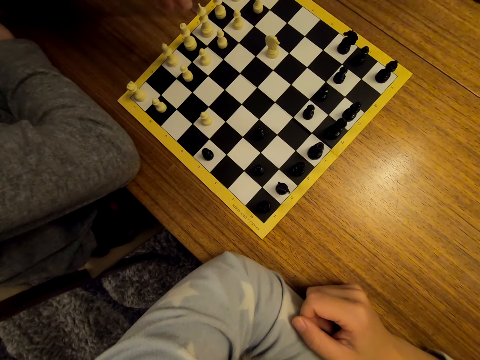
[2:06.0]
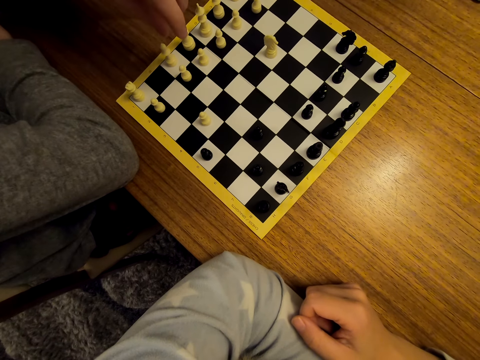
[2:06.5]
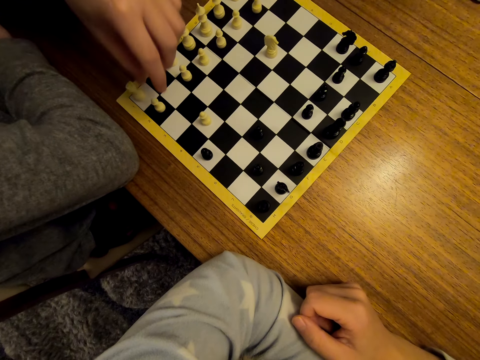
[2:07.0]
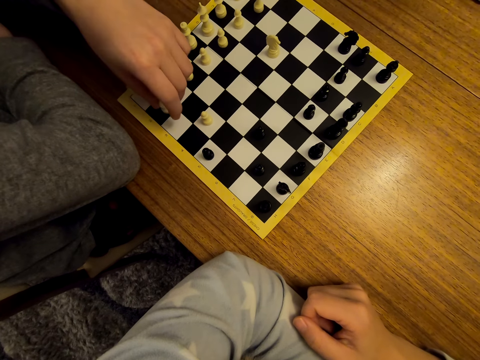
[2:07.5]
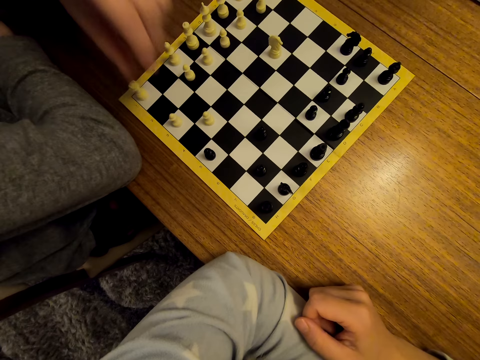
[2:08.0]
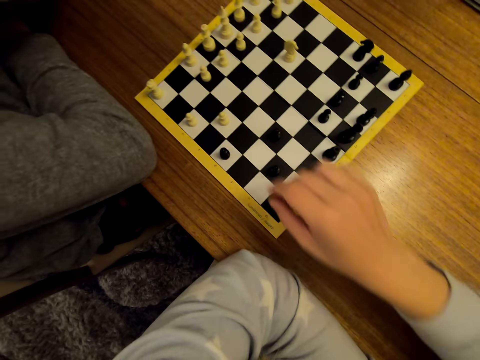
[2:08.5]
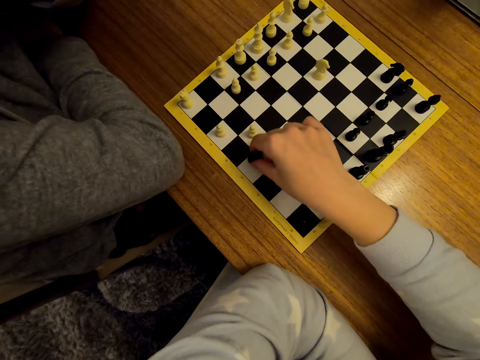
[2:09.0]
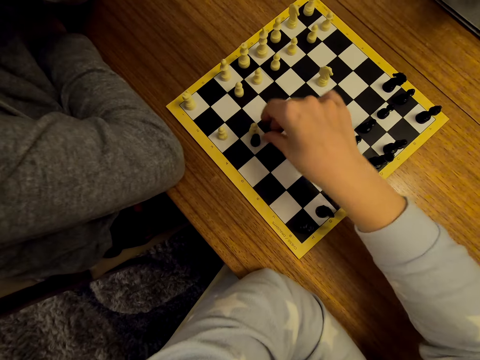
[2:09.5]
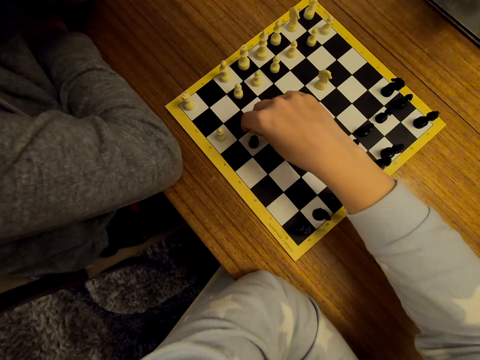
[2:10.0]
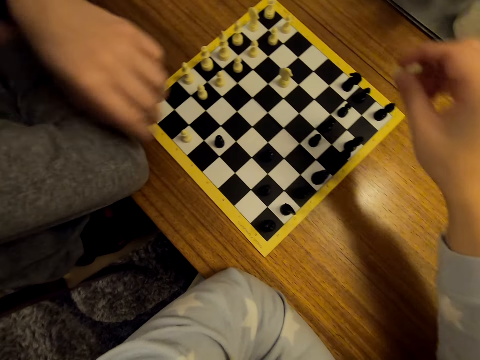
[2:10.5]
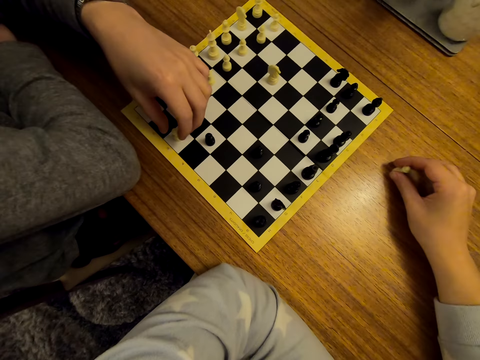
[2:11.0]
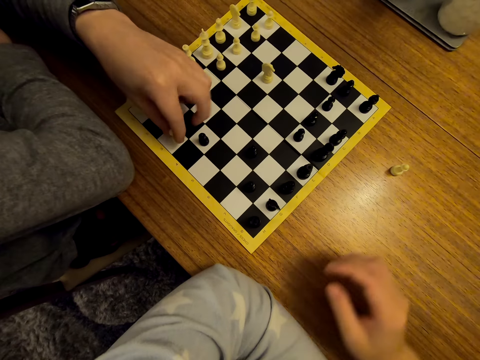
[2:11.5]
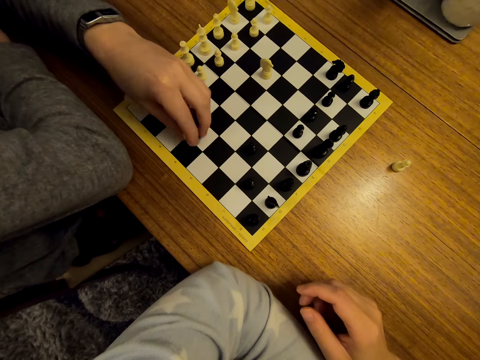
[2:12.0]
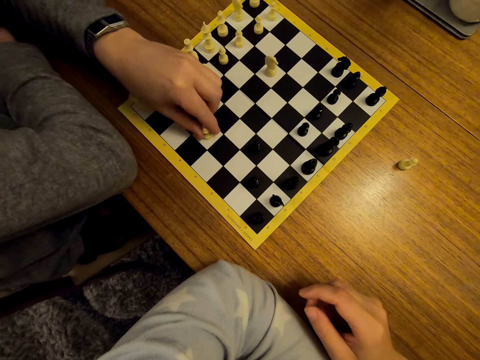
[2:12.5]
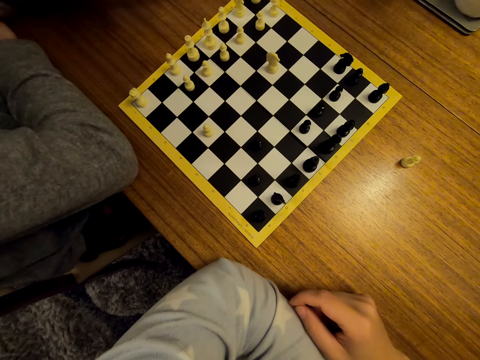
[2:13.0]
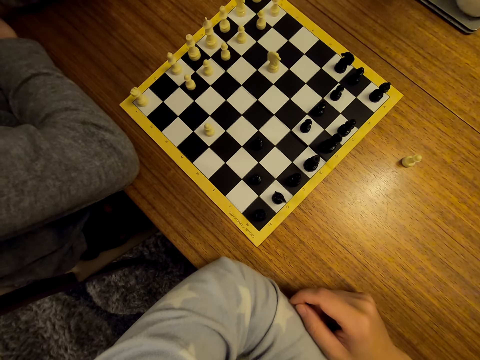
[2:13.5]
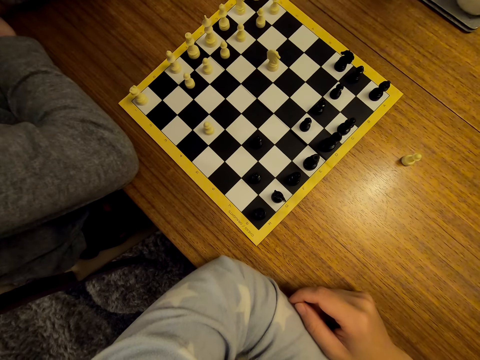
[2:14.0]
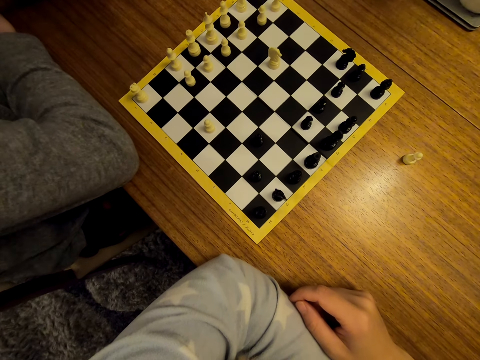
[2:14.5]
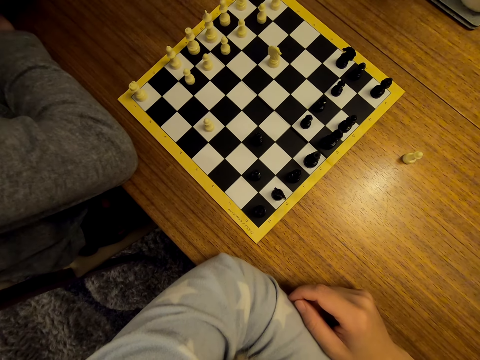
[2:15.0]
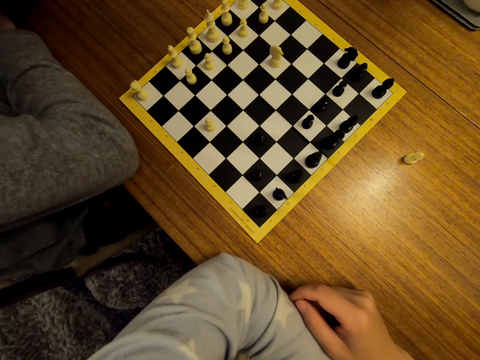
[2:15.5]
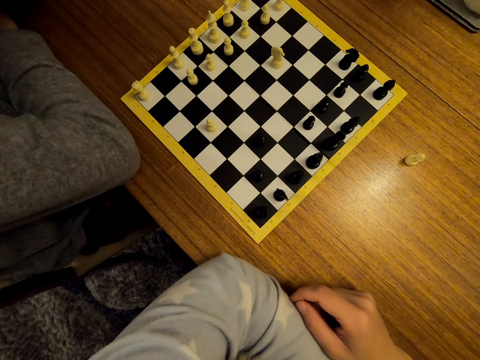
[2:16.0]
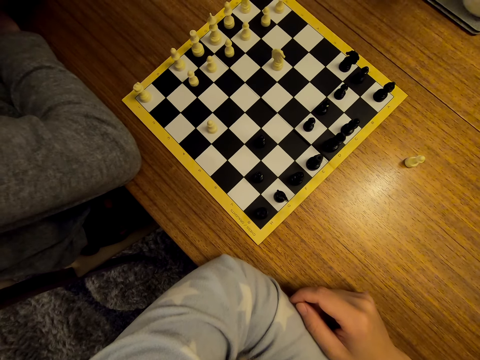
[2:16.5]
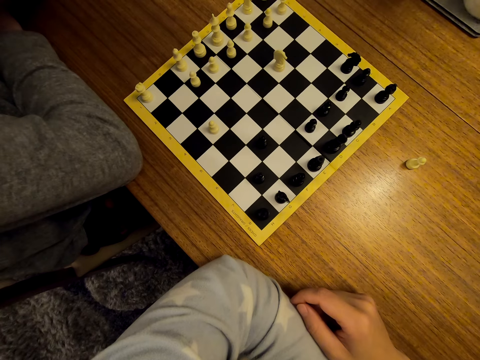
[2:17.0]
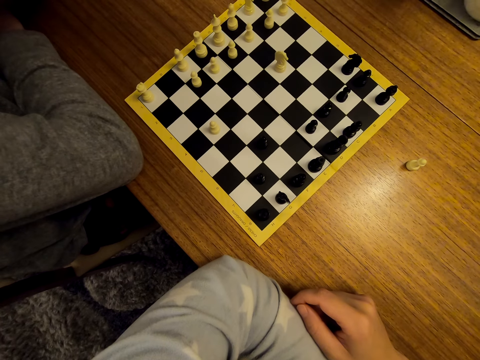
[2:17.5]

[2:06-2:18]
The camera wearer moves the pawn on the chess board. A woman moves the pawn on the chess board. The camera wearer moves the pawn on the chess board. The woman moves the chess piece. The camera wearer unhands the pawn.

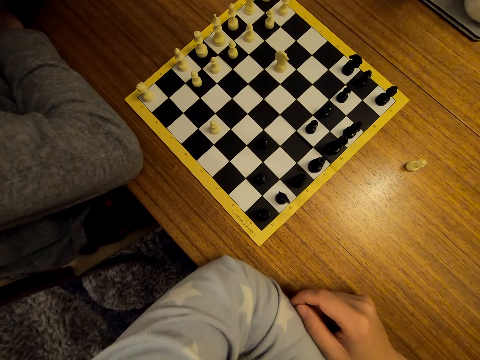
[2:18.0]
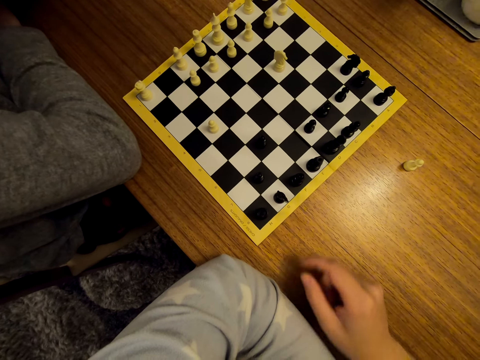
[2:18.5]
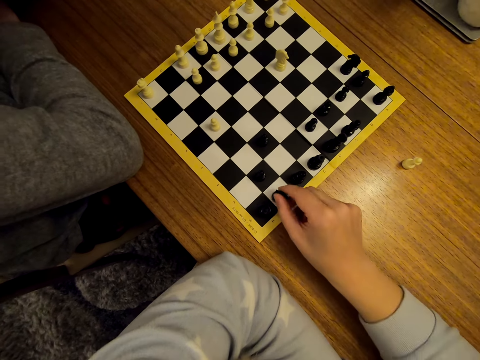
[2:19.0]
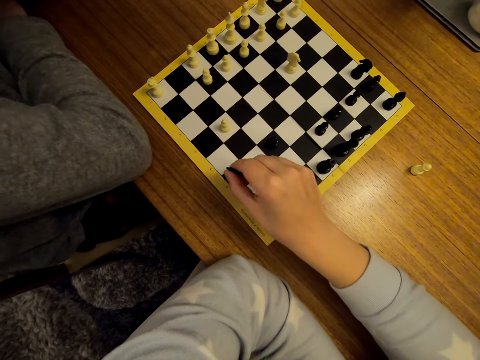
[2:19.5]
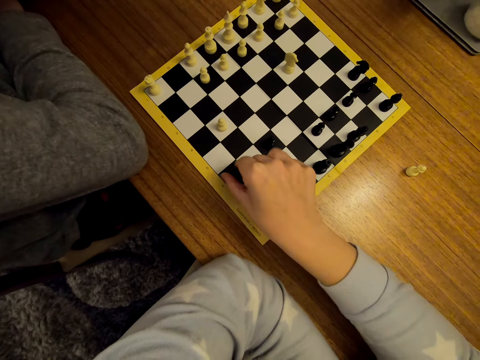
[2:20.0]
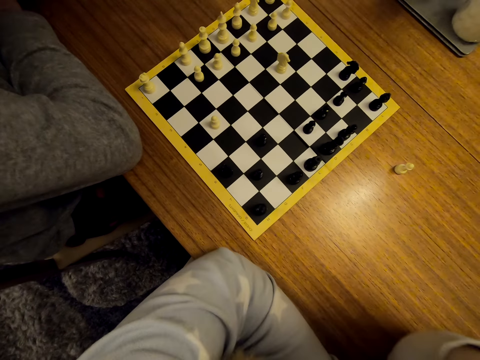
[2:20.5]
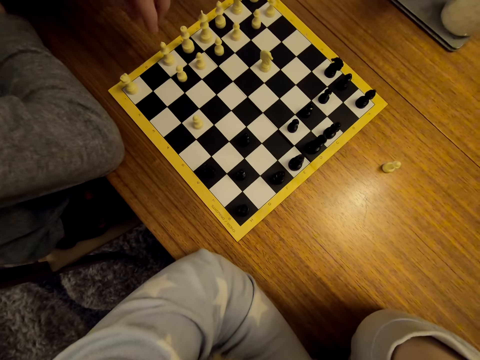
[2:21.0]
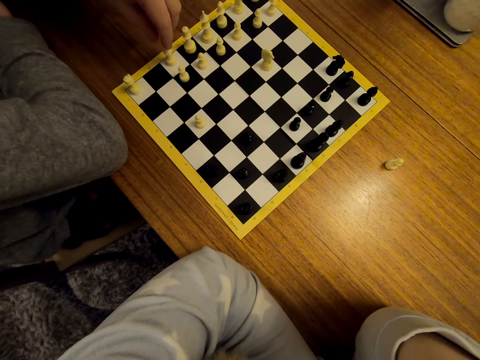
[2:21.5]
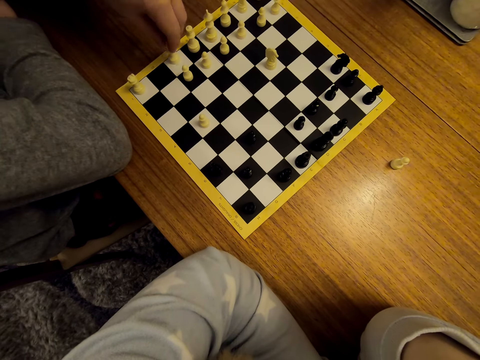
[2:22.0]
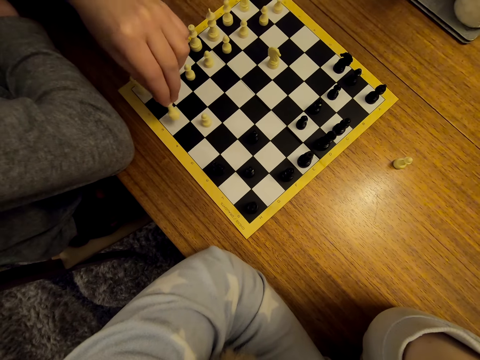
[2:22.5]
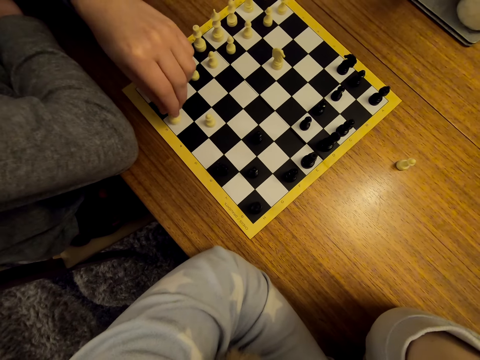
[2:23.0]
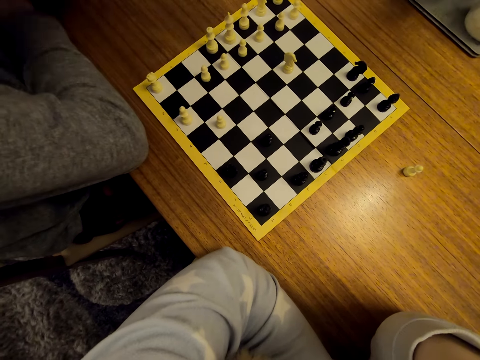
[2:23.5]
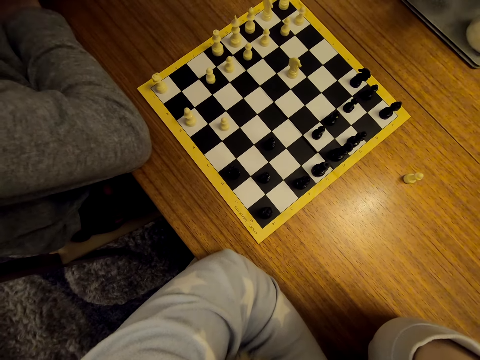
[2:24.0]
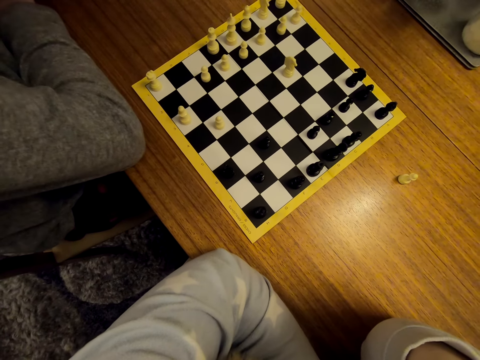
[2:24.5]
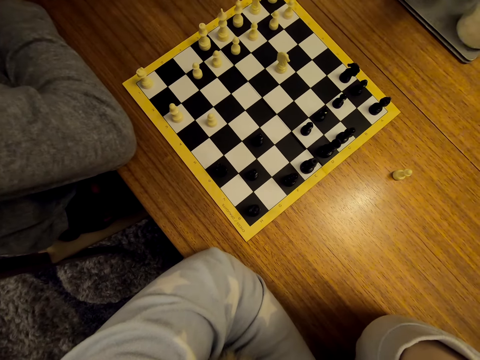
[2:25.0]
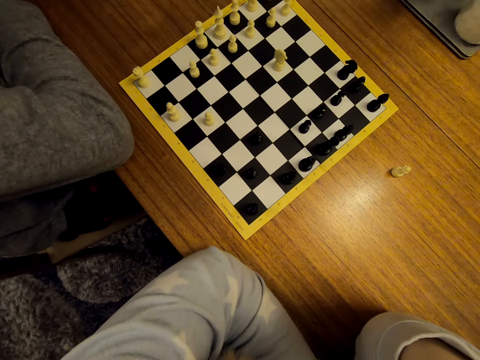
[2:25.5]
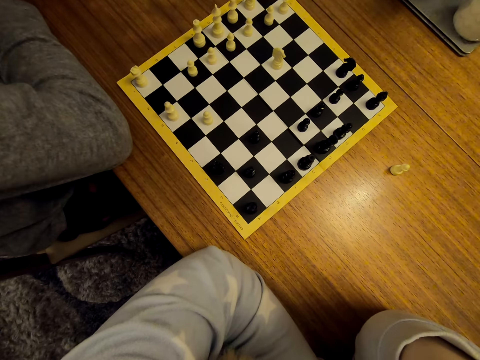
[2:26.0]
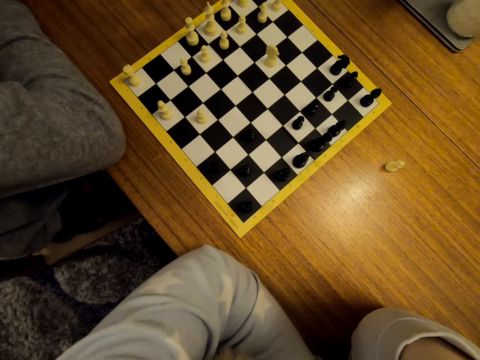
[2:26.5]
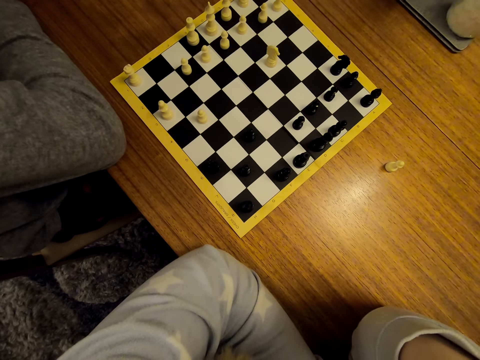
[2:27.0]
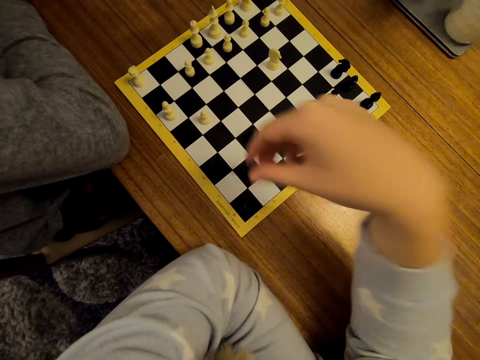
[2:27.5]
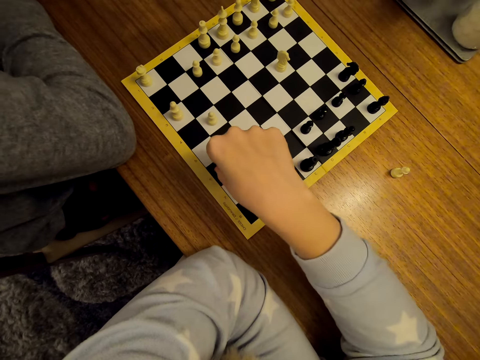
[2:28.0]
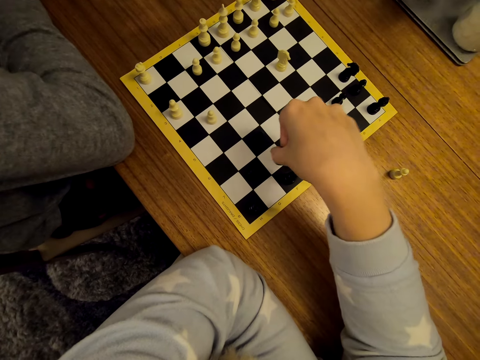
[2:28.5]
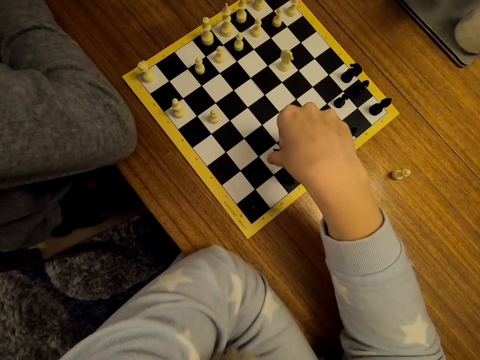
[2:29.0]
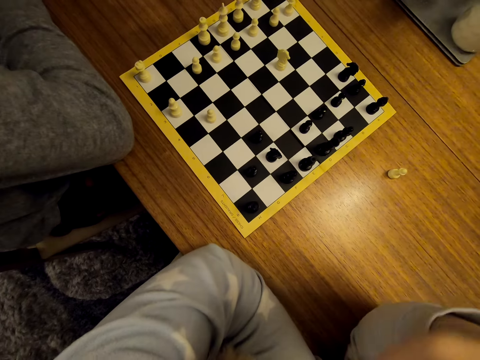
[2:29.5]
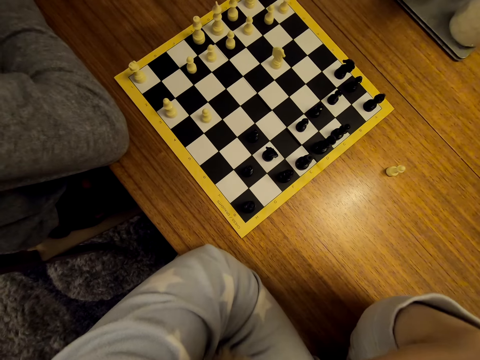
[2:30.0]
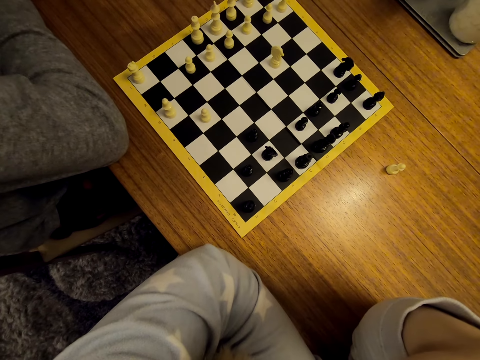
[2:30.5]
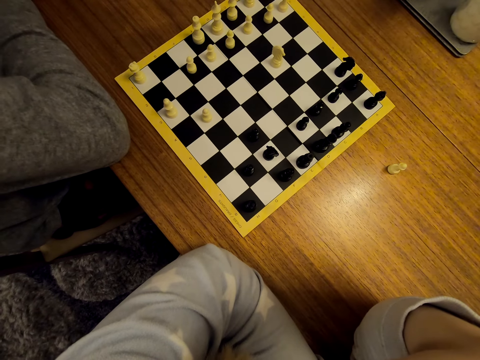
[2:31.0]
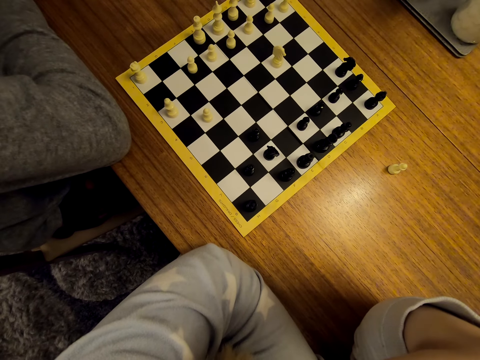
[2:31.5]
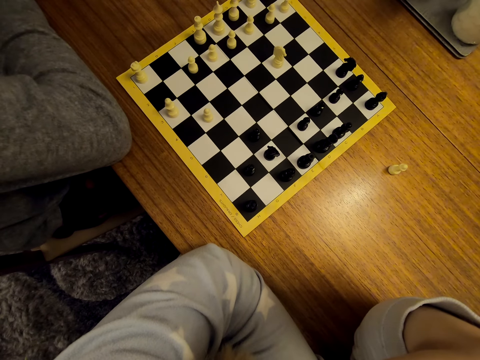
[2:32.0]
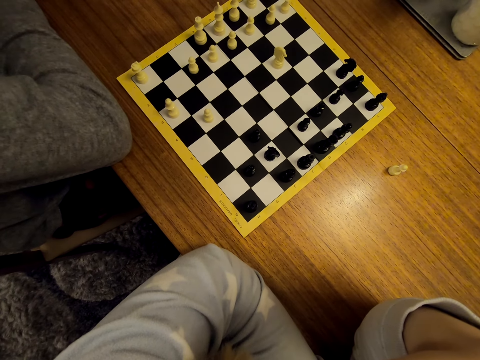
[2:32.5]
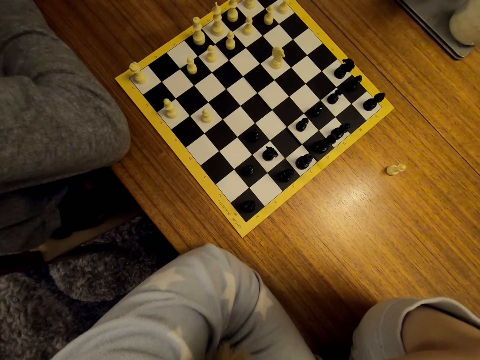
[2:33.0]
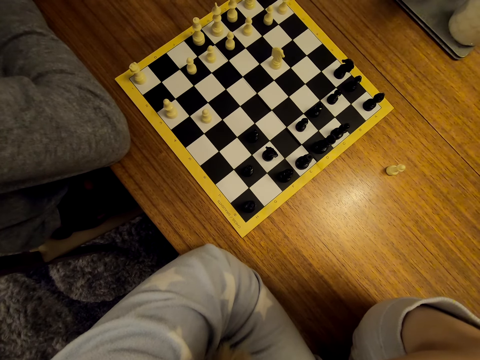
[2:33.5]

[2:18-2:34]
The camera wearer moves the chess piece. A woman moves the pawn on the chess board. The camera wearer moves the pawn on the chess board and moves the chess piece. The woman moves the pawn on the chess board and unhands the pawn.
